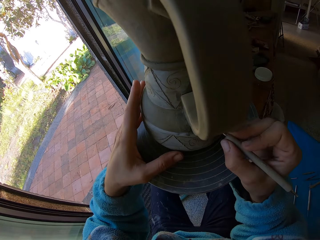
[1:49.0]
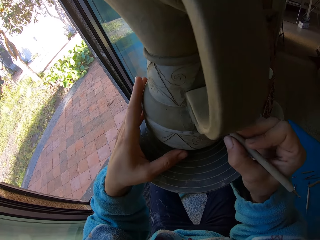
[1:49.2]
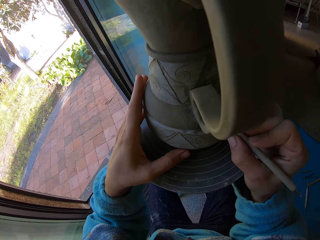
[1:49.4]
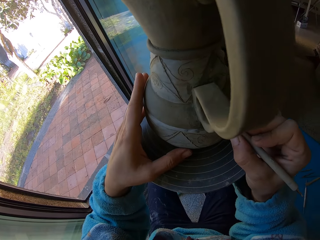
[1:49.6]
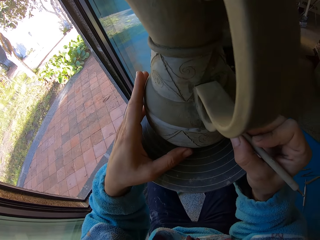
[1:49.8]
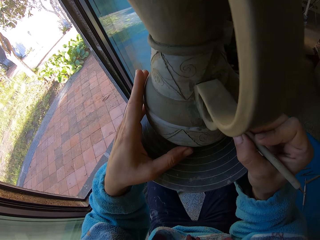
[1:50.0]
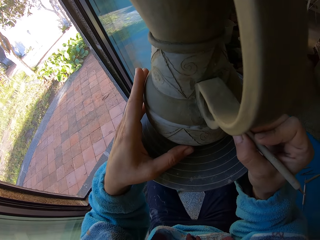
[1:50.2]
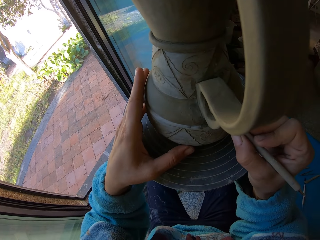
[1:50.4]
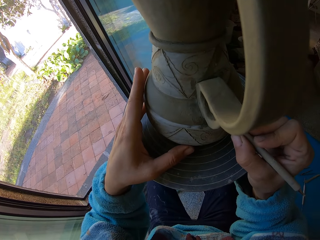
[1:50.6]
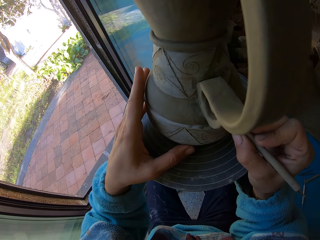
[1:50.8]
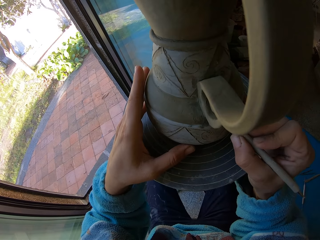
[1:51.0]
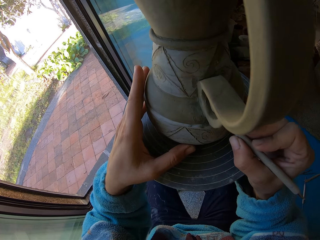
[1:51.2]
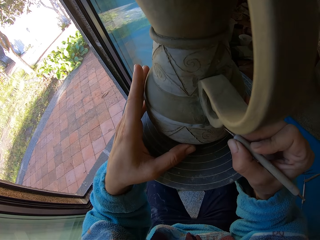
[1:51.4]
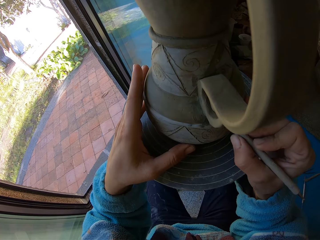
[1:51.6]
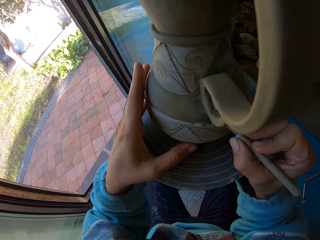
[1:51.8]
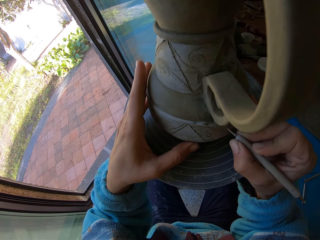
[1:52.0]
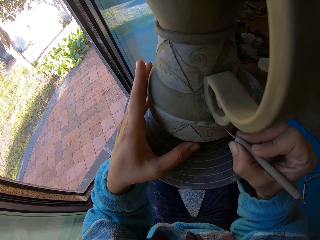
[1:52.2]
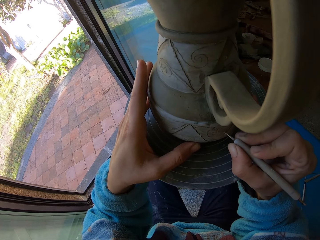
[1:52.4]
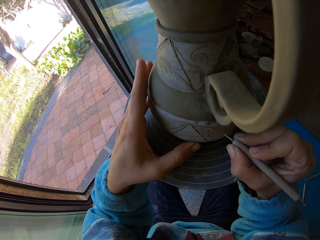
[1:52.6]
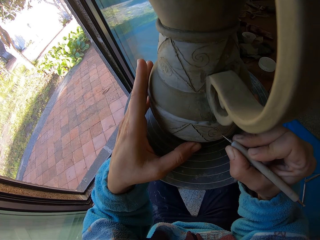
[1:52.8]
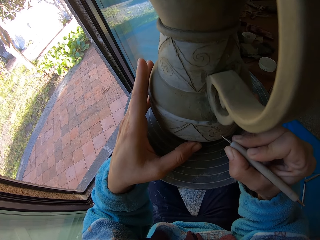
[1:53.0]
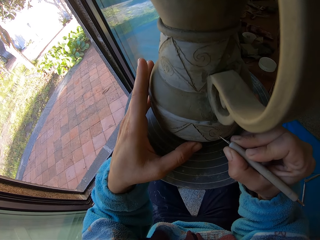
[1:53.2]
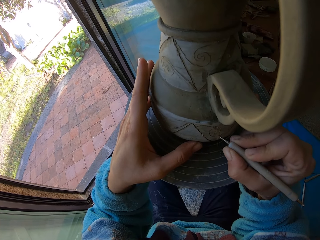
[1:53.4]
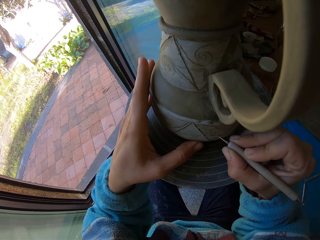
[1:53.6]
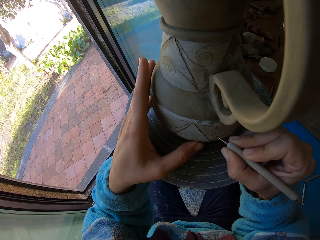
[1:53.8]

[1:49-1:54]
The camera wearer wipes clay on the craft.

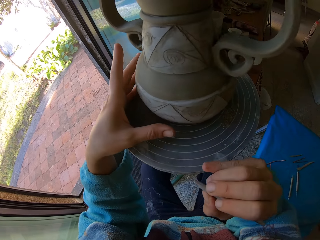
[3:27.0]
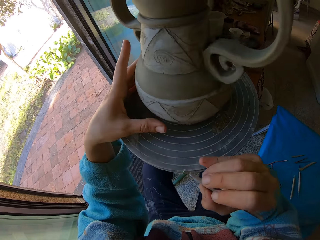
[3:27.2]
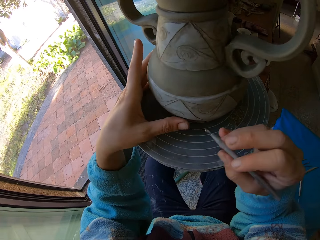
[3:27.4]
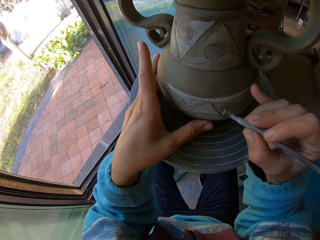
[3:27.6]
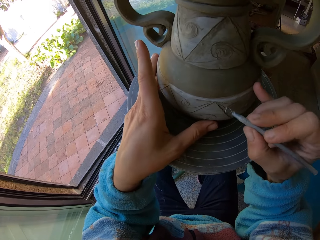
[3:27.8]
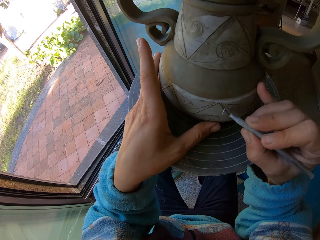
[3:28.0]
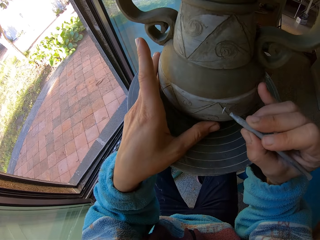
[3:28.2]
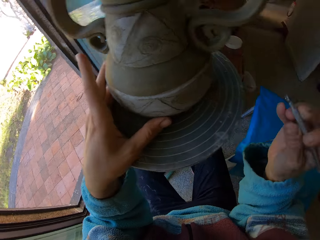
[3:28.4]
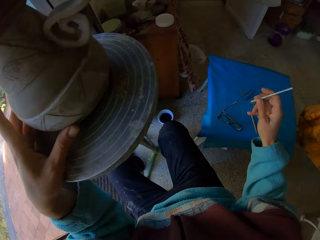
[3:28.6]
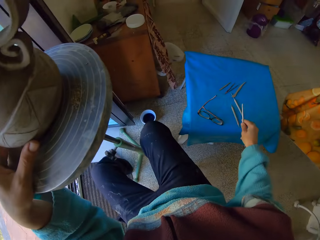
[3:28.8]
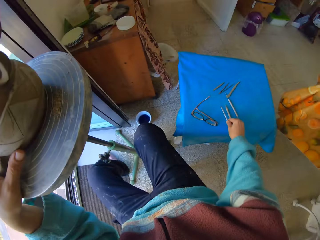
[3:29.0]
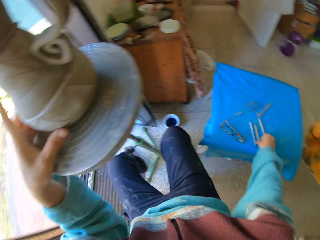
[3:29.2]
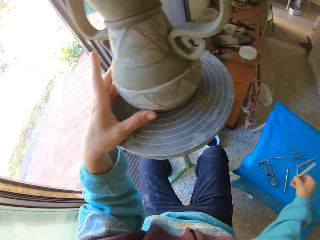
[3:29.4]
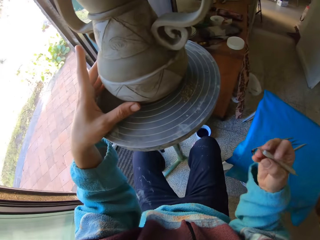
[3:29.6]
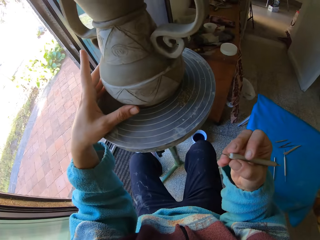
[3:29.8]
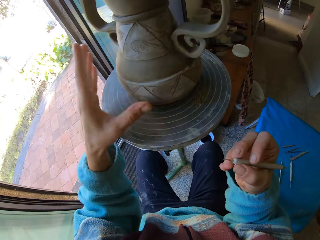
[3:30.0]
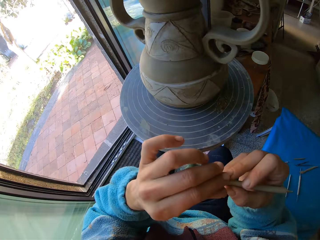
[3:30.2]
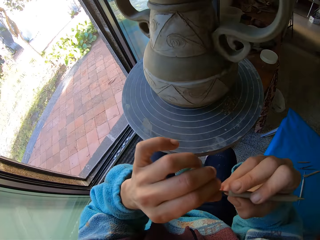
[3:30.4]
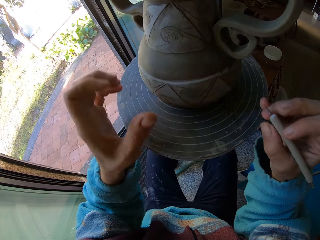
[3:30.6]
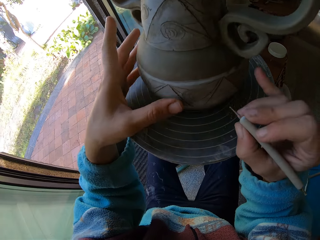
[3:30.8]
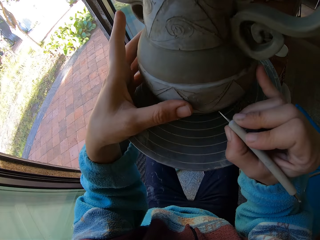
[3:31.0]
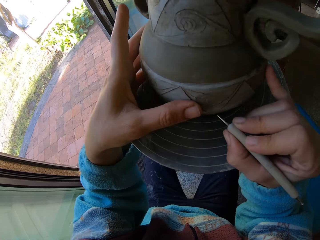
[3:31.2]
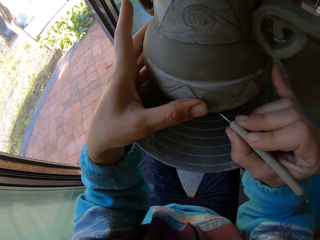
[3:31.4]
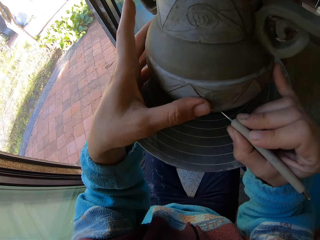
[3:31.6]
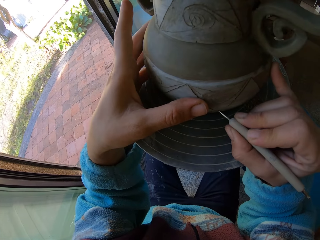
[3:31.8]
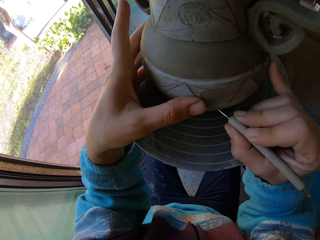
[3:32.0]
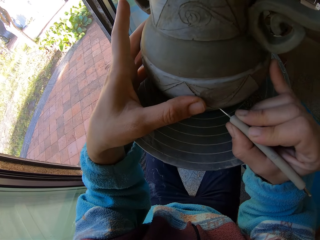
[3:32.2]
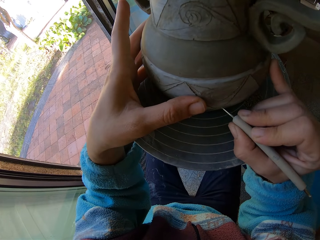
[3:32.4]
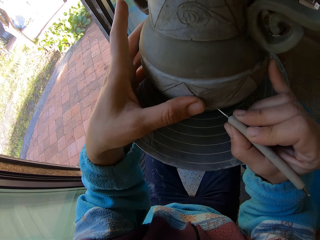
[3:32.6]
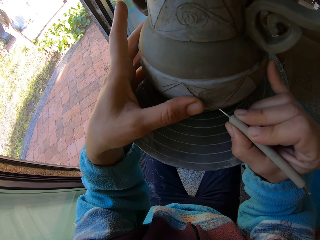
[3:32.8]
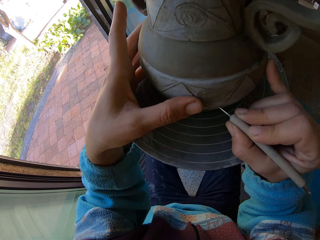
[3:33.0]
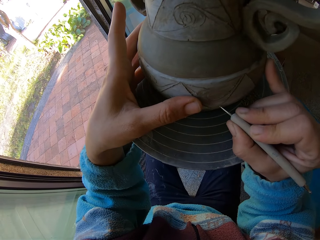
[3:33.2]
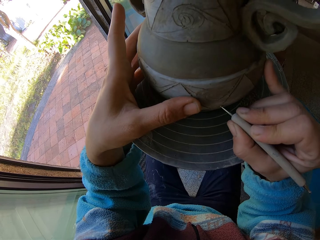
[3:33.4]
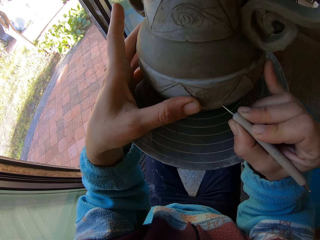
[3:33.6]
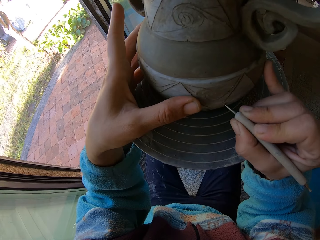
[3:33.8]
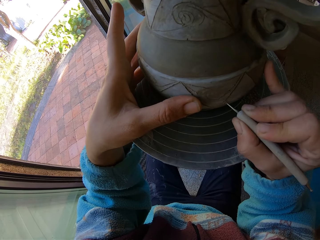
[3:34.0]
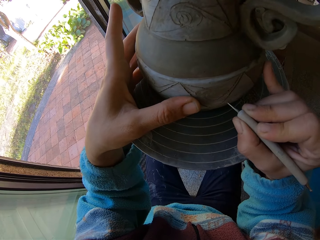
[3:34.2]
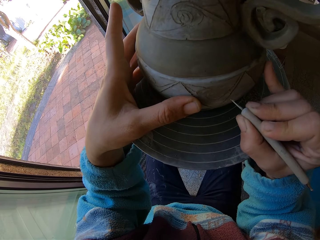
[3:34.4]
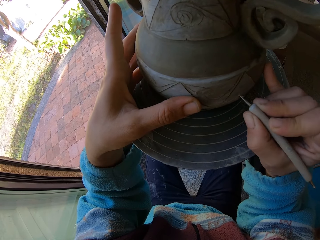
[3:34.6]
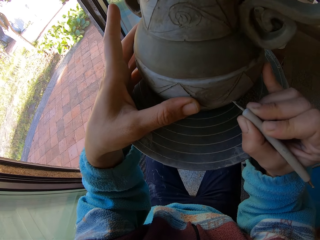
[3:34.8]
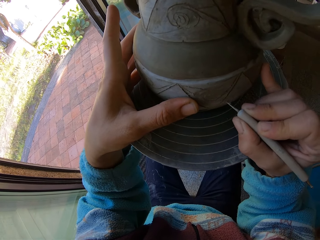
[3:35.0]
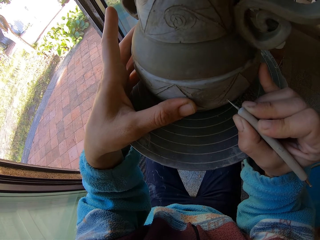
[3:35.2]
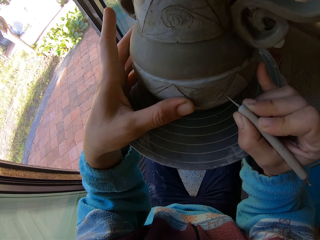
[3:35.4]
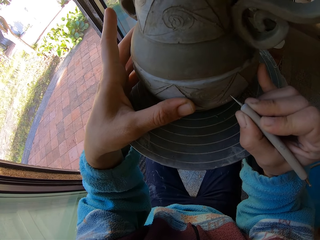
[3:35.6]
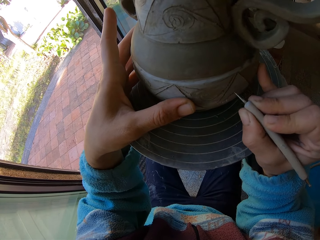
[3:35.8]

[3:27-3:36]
The camera wearer drops the pottery loop on a table with her right hand. She picks up the dot tool from the table with her right hand. She uses the dot tool on the pottery with her right hand.

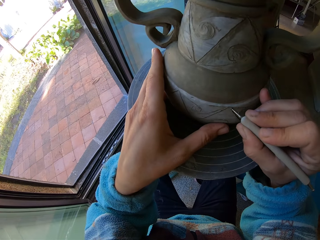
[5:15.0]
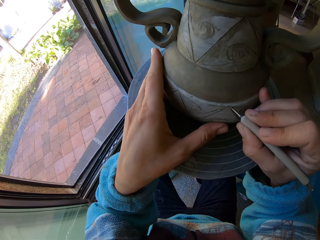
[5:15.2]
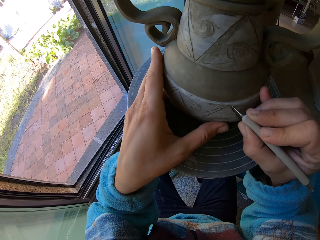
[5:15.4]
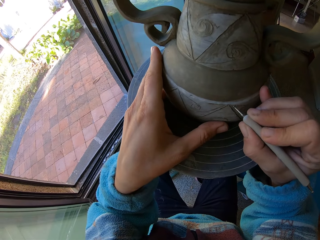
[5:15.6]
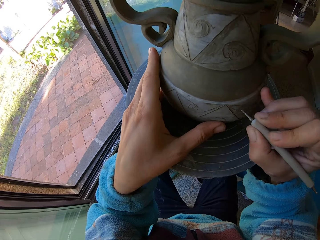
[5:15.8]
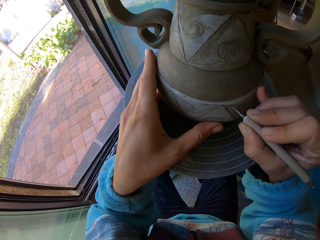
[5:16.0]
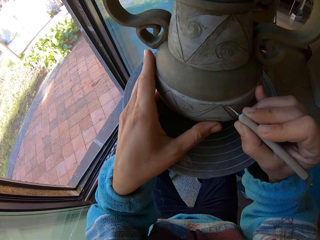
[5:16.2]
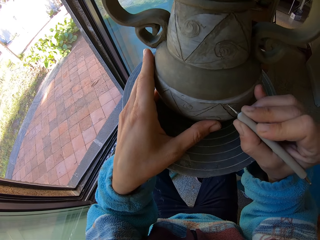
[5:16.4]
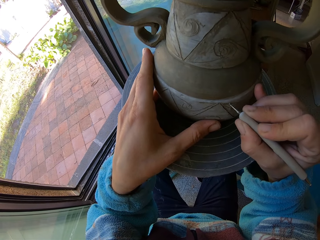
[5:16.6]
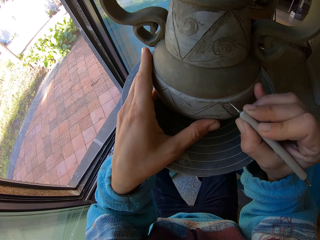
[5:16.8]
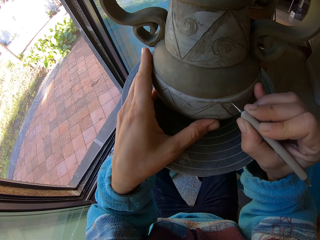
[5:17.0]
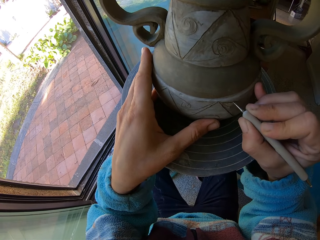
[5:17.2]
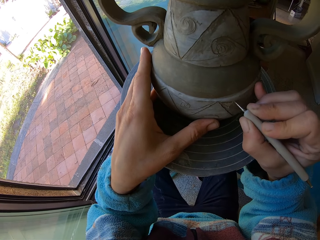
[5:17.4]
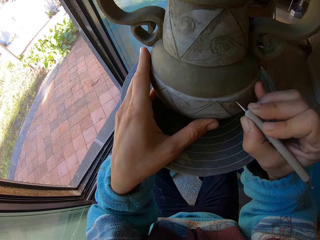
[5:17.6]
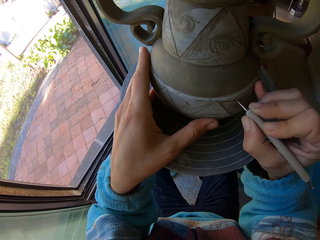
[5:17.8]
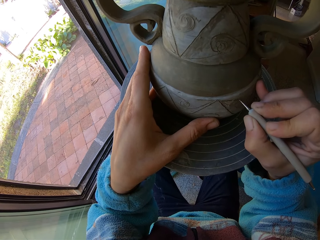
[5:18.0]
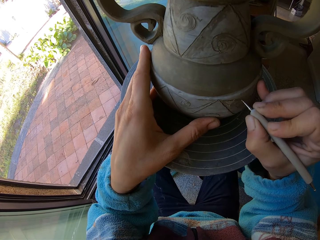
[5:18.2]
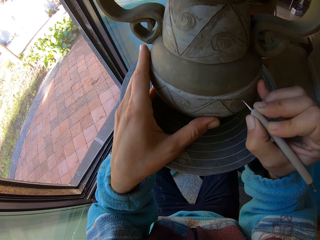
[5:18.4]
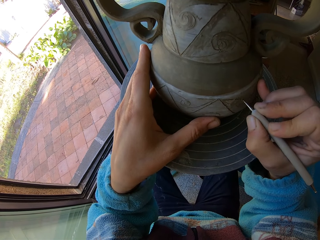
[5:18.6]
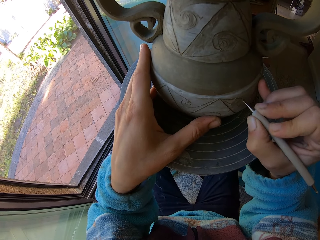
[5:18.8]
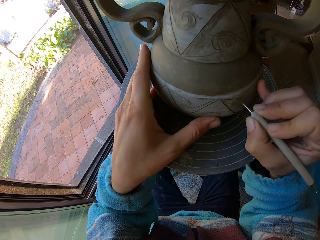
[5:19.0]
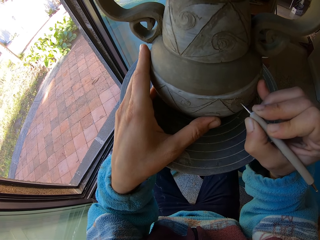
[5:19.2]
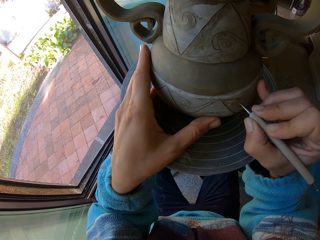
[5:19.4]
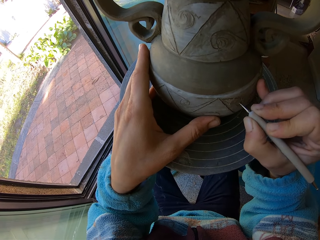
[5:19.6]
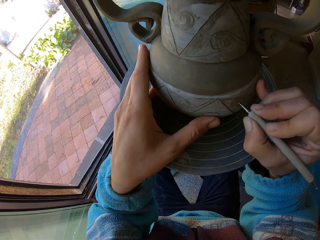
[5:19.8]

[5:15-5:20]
The camera wearer engraves the ceramic mold on the pottery wheel with the engraving tool in her right hand. She designs the craft with the crochet.
